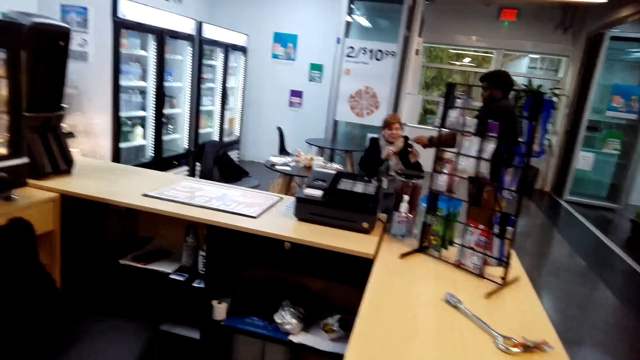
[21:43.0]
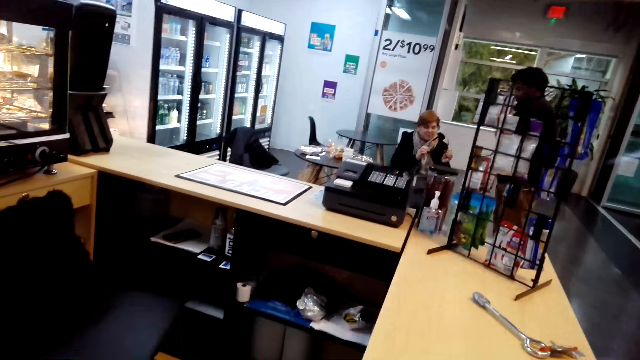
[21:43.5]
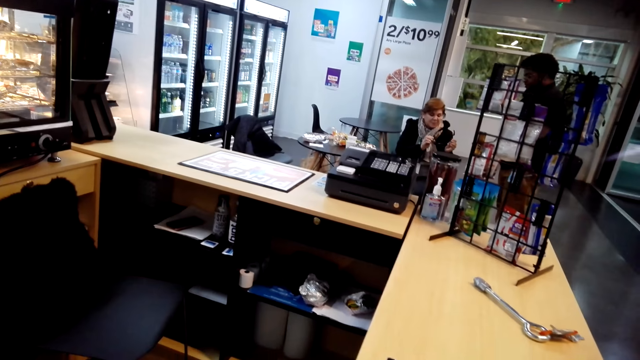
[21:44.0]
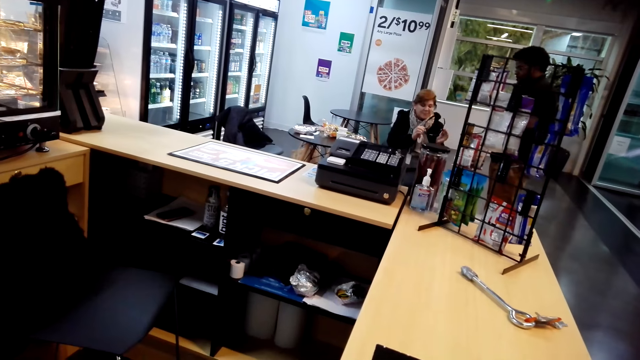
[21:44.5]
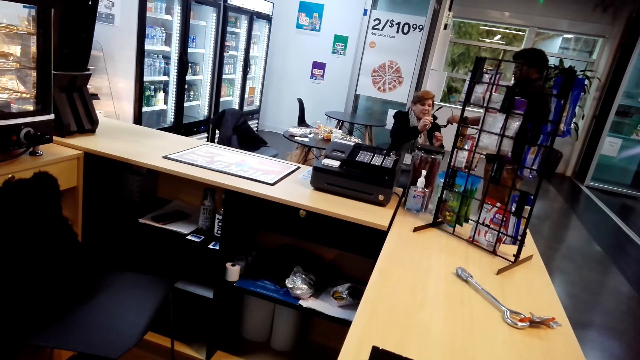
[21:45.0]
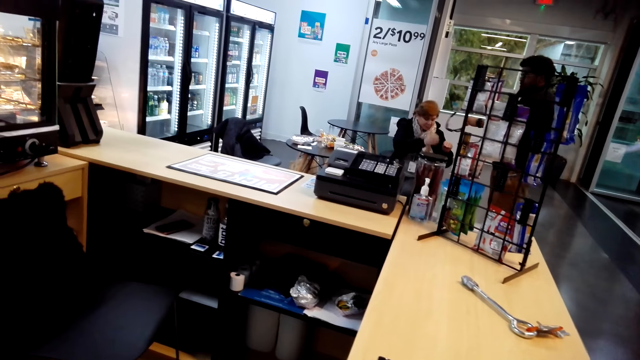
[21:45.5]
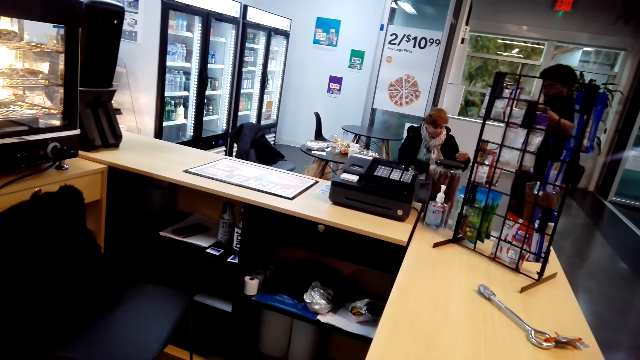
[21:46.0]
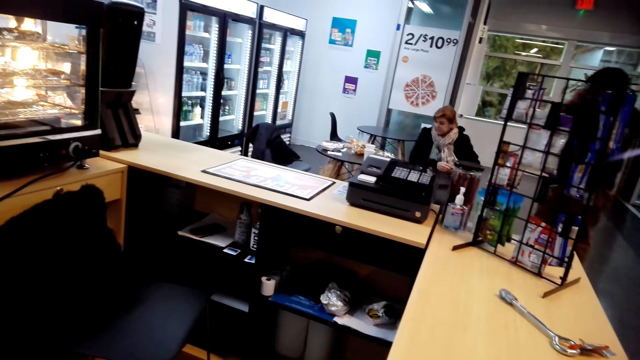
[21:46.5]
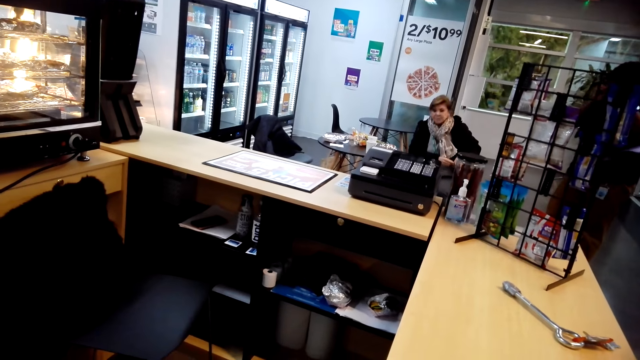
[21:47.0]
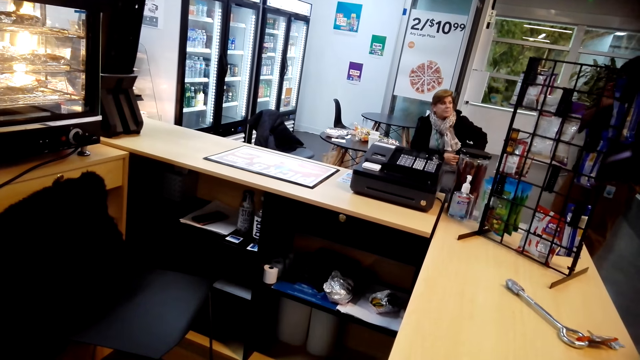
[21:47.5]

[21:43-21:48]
A woman hands a man goggles or a camera. The camera wearer looks around.
